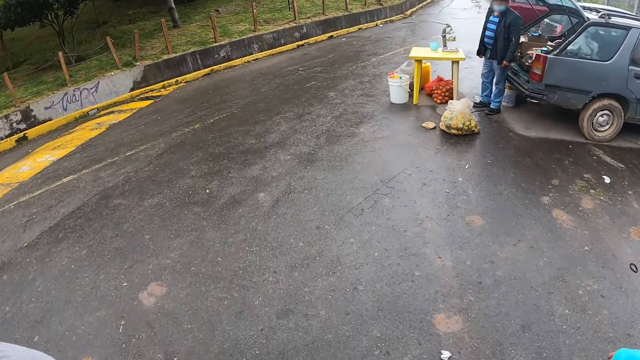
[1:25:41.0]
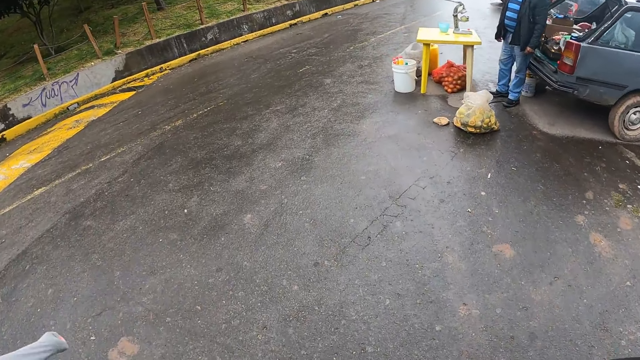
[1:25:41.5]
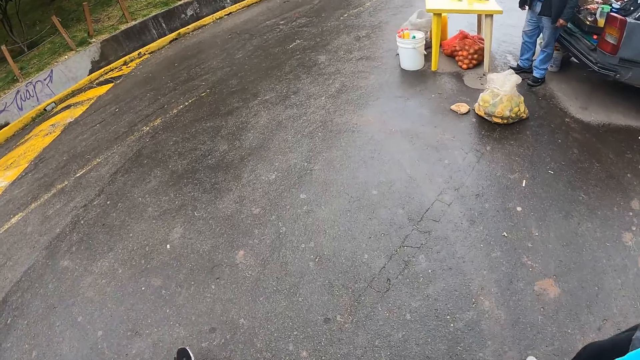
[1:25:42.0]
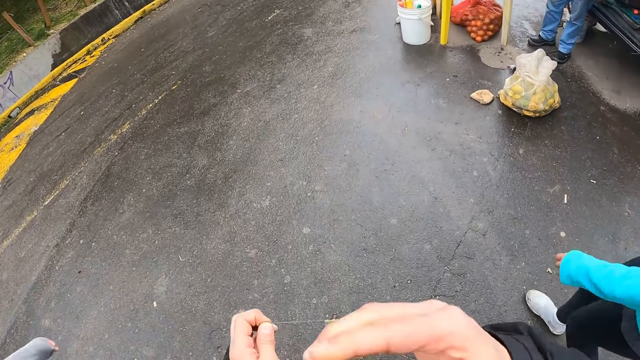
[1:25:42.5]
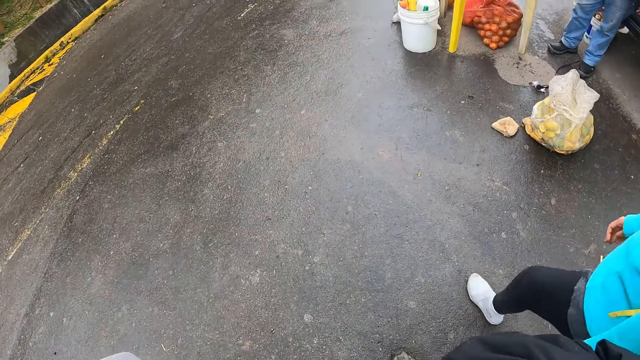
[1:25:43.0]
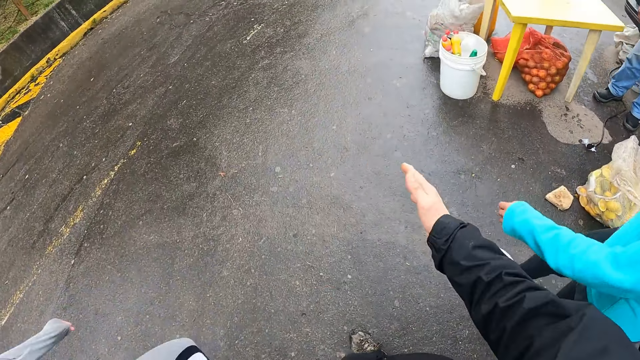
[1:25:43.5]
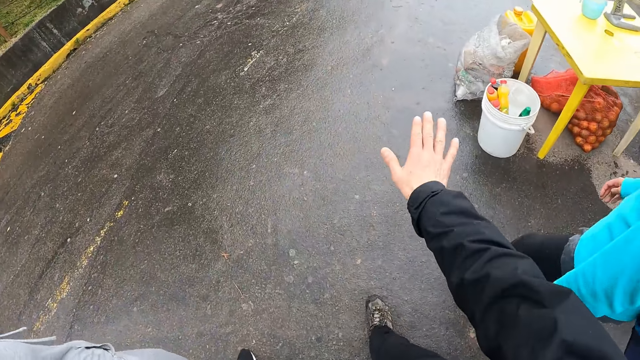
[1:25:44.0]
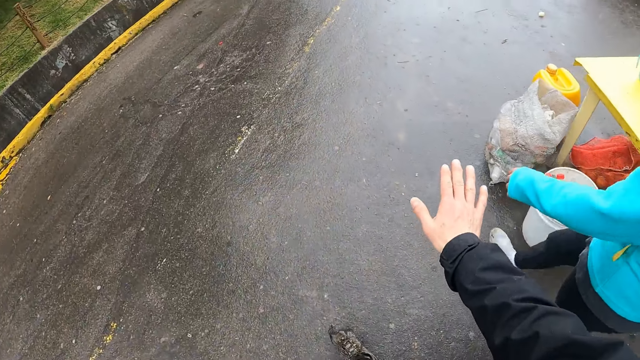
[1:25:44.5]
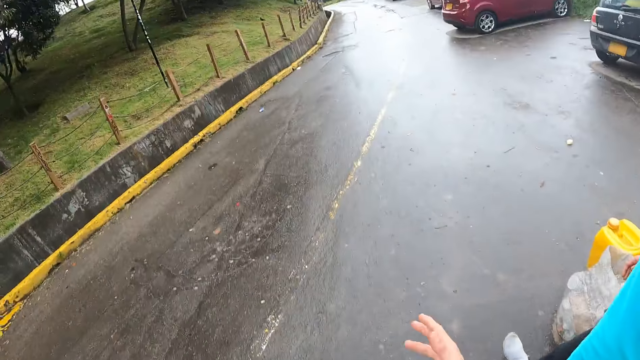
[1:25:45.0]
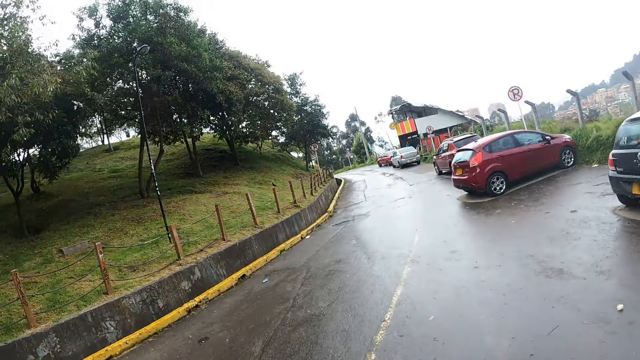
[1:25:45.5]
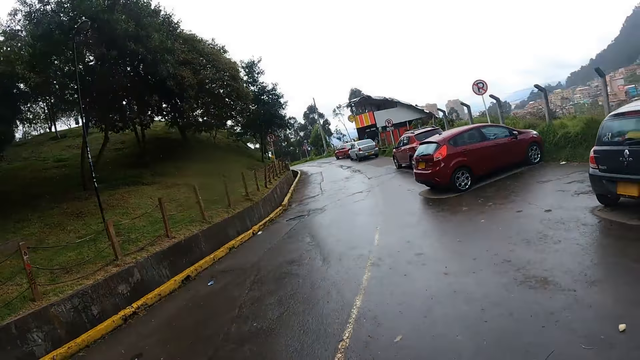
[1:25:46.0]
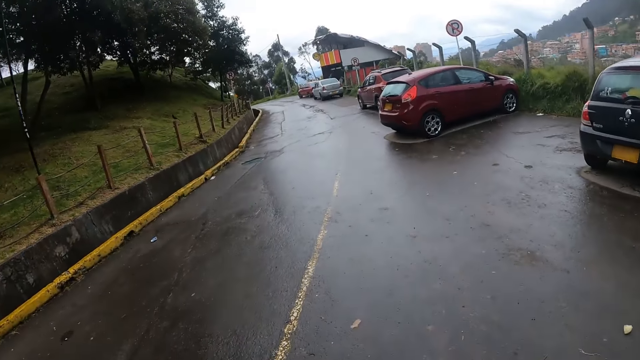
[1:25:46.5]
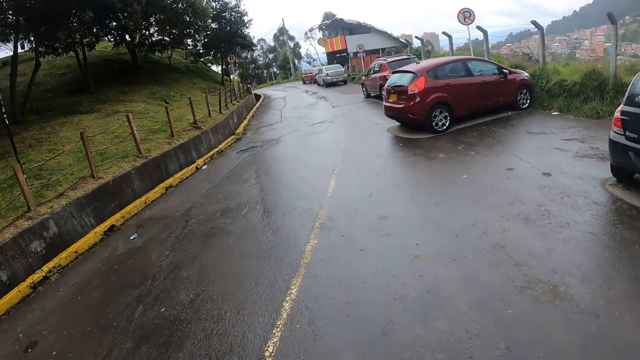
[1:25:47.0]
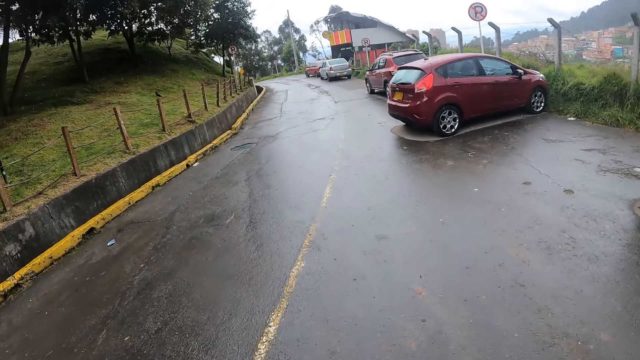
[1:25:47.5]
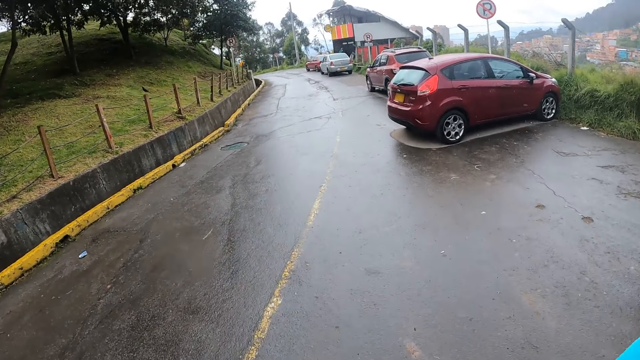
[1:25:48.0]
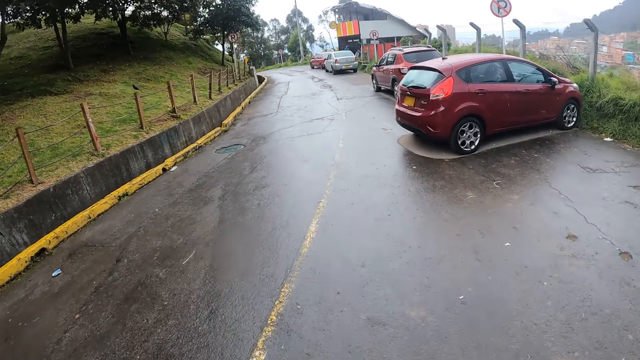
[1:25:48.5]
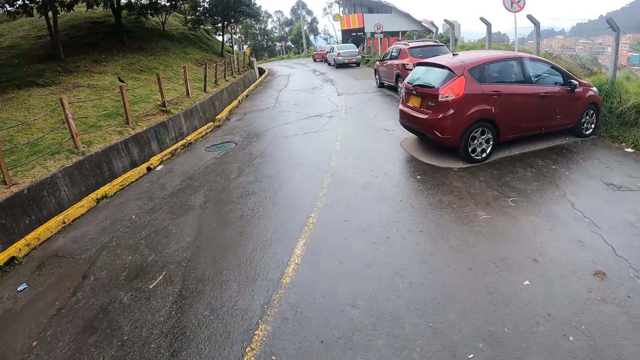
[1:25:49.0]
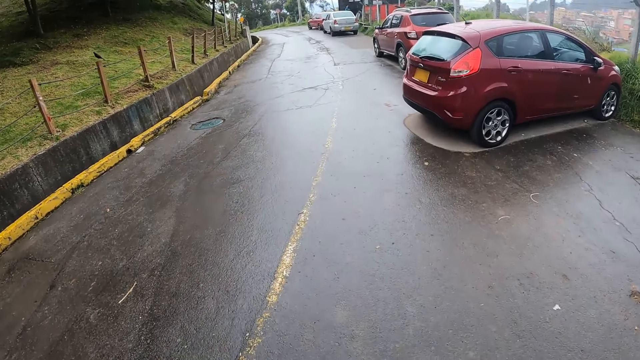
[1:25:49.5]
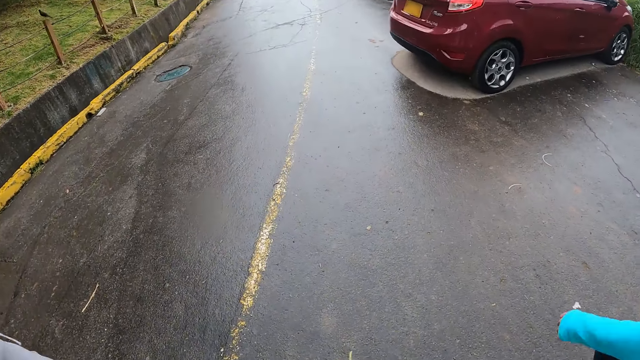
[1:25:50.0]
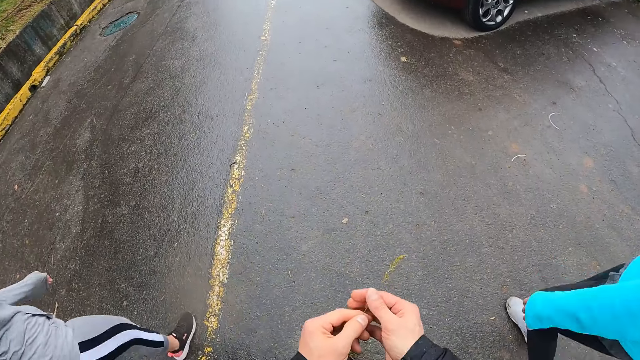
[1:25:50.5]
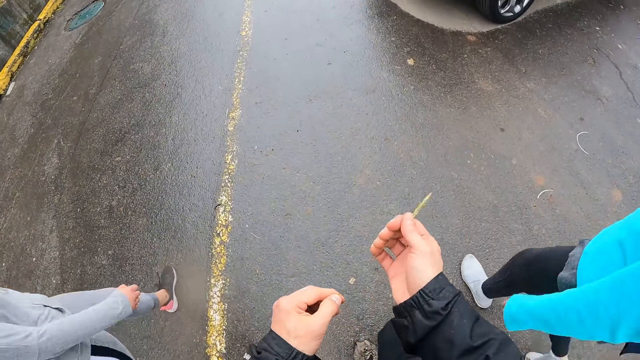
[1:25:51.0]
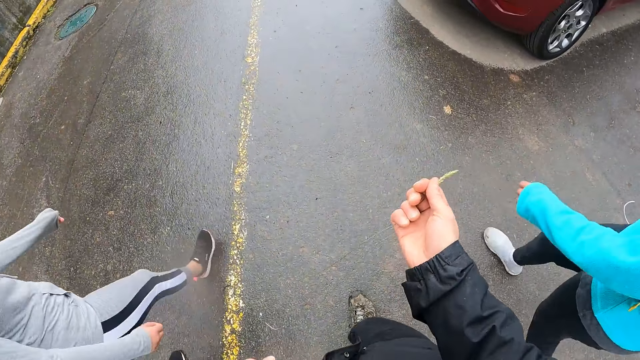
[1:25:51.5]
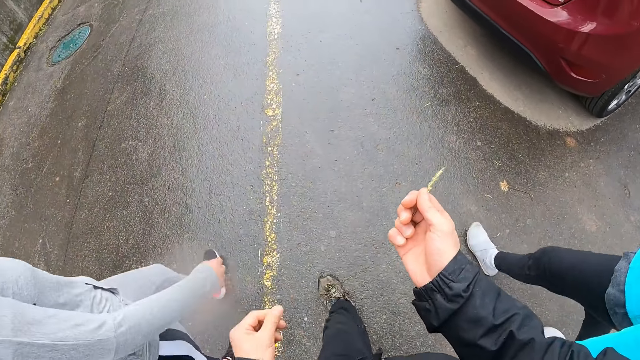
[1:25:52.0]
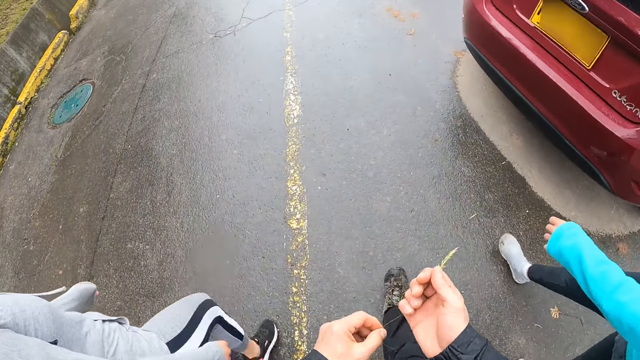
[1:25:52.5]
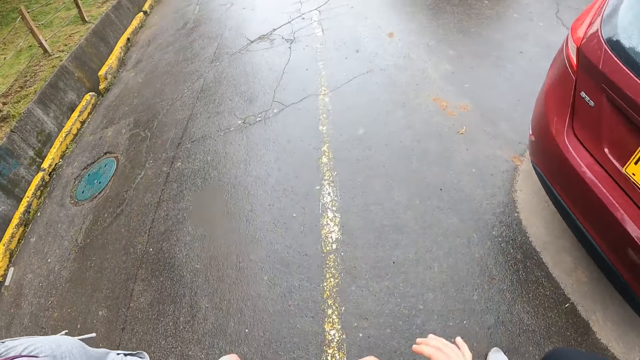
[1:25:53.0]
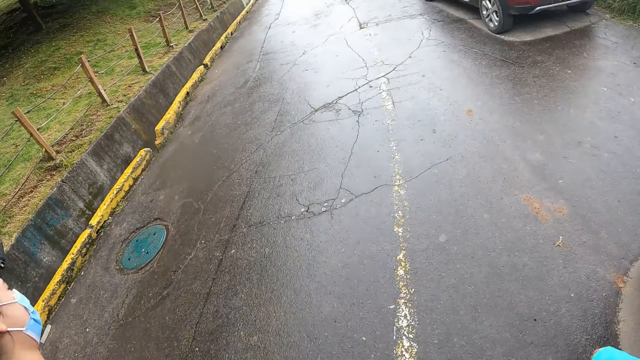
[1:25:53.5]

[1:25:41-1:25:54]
The camera wearer touches his face with his right hand. He holds a piece of grass with both hands.

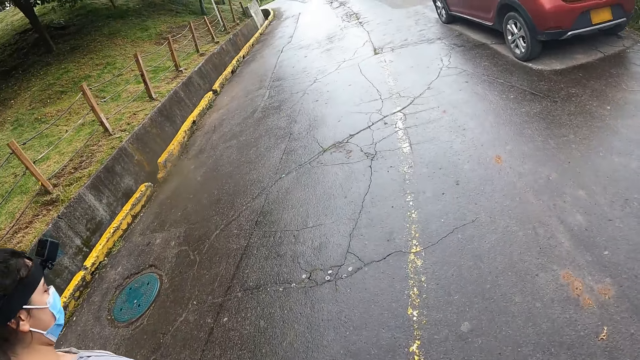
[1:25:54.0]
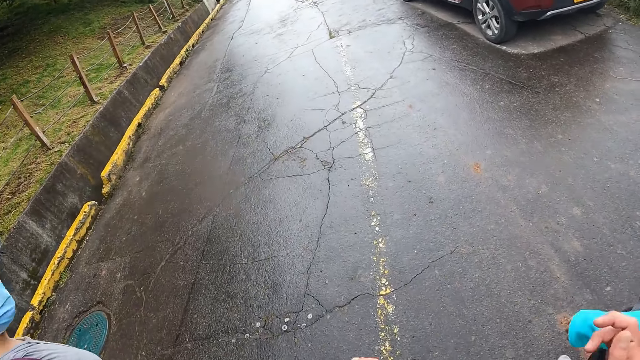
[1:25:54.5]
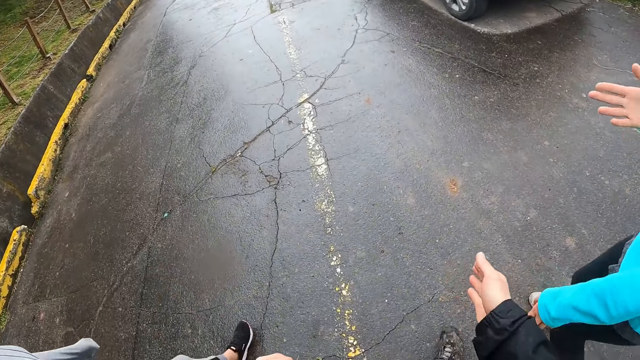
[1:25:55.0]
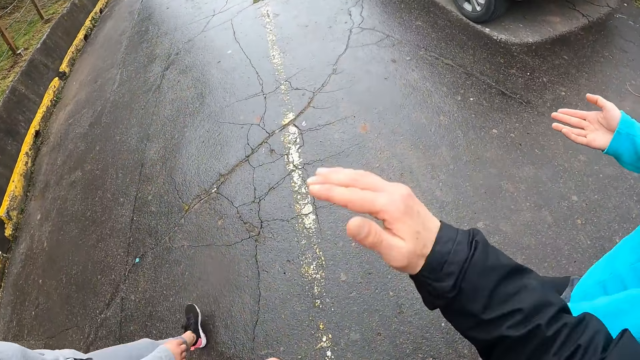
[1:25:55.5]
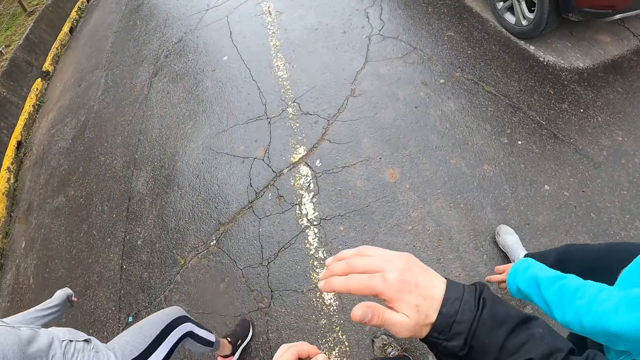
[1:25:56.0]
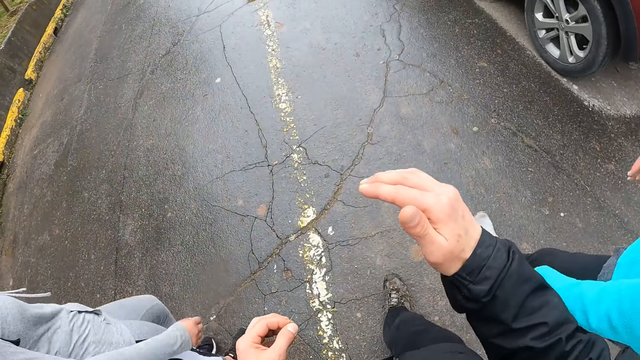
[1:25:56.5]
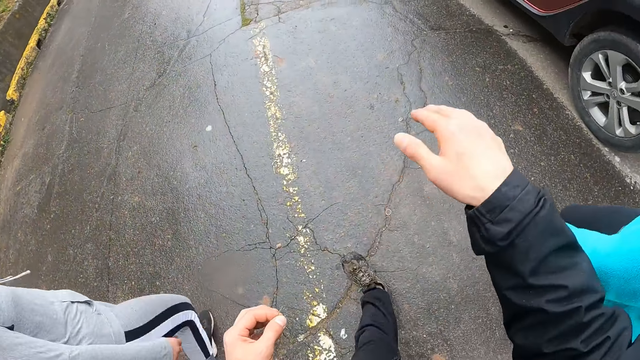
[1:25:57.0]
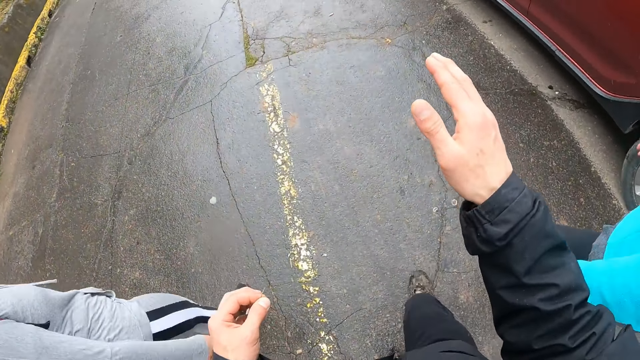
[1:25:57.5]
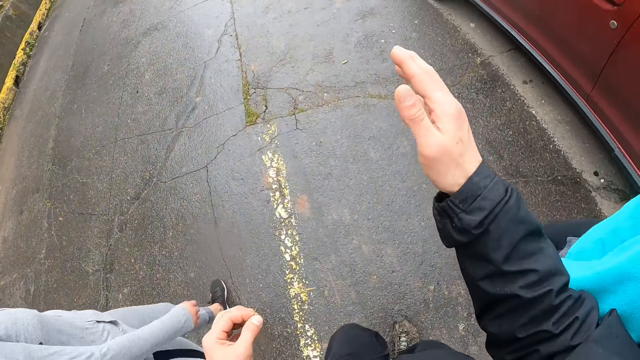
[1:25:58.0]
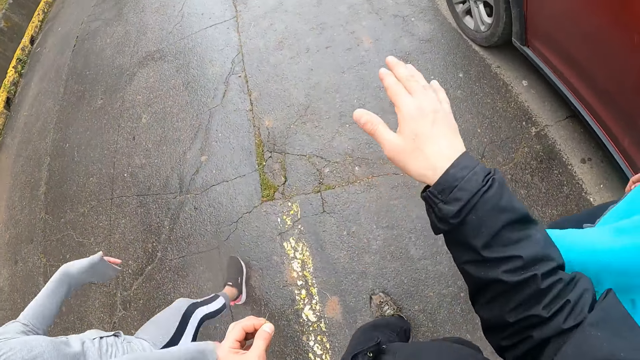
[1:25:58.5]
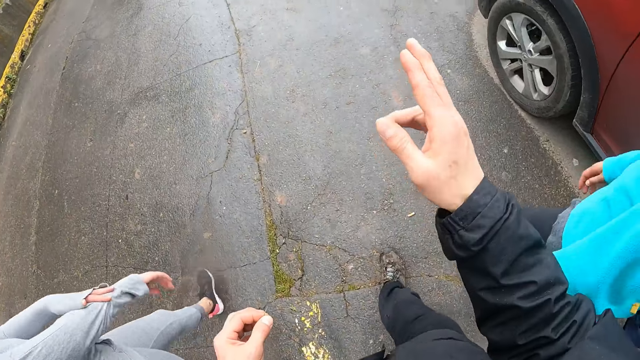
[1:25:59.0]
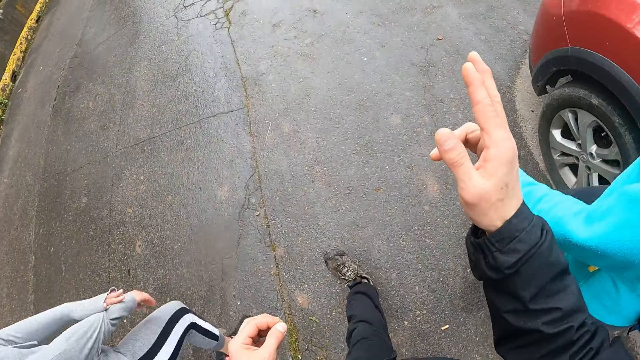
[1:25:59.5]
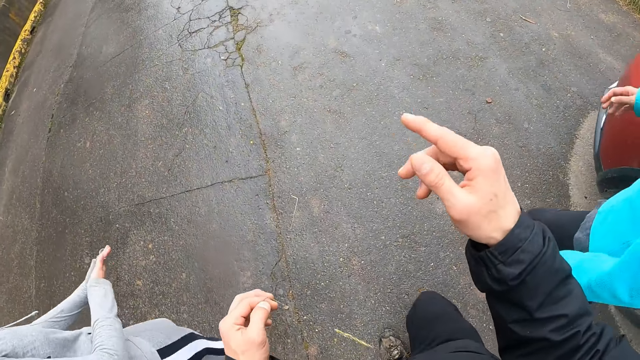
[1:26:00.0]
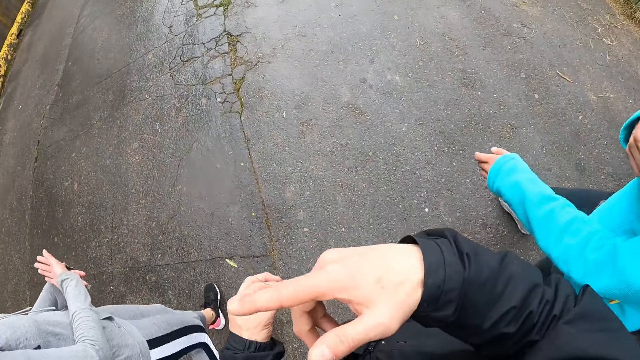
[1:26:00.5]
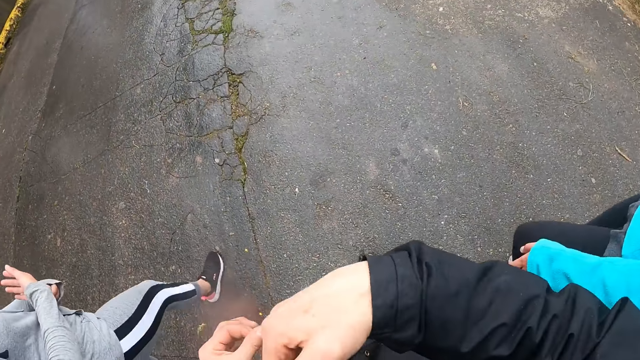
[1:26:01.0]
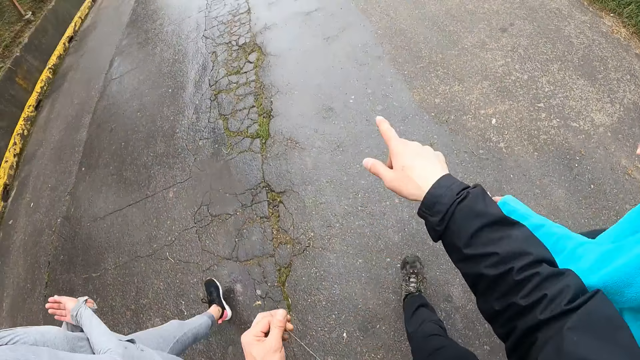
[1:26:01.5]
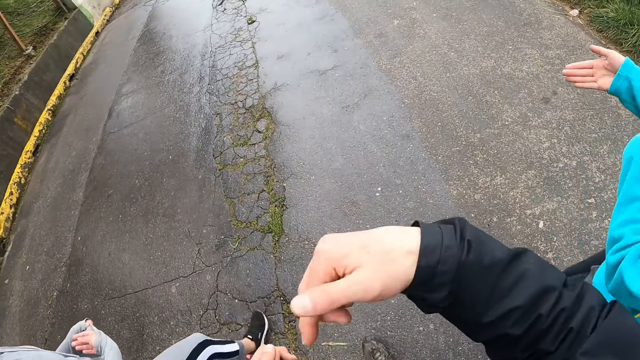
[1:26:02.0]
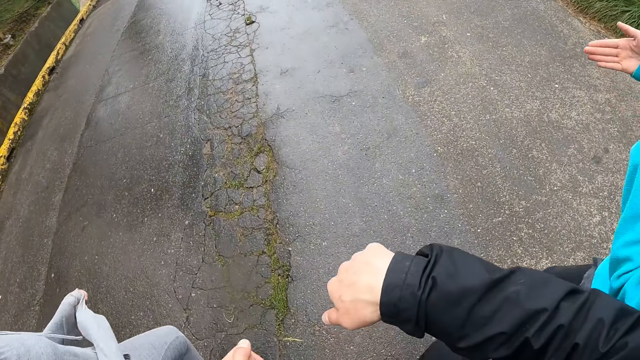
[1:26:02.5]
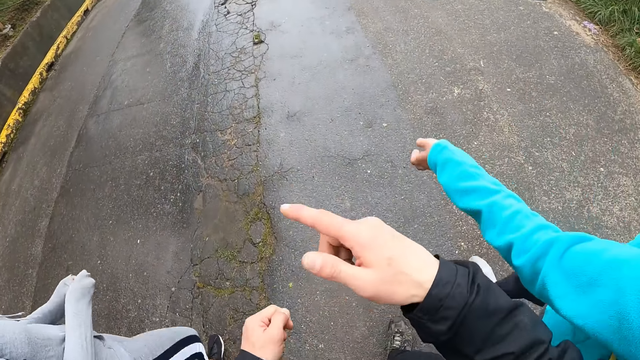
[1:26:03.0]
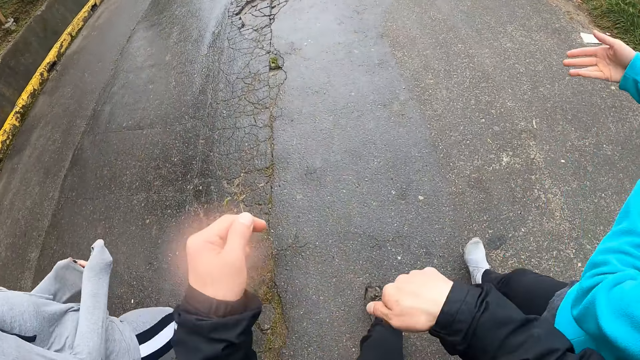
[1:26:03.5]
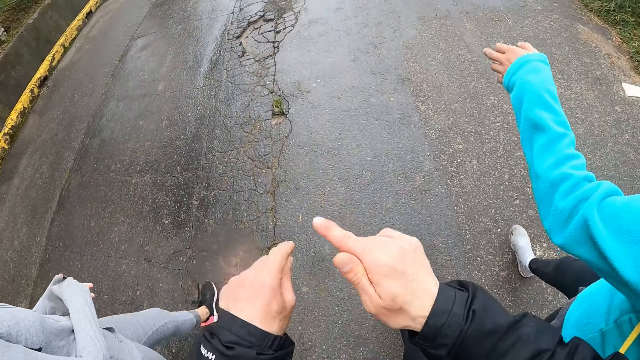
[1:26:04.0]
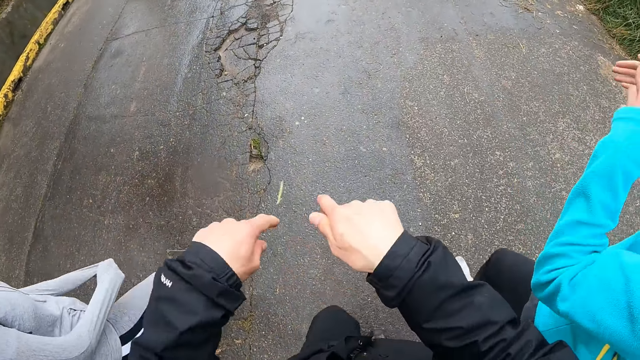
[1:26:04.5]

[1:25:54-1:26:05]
The camera wearer stretches the hand. They interact with the woman and another woman. They move the hand. They point with a finger.
